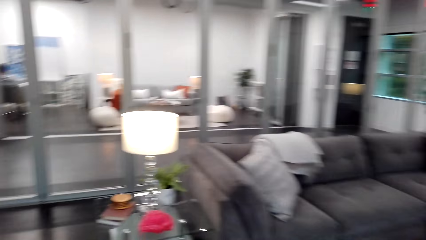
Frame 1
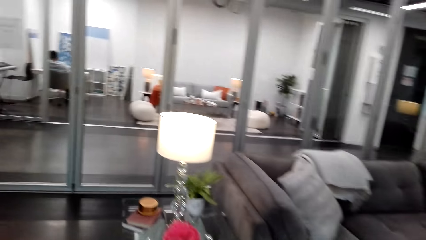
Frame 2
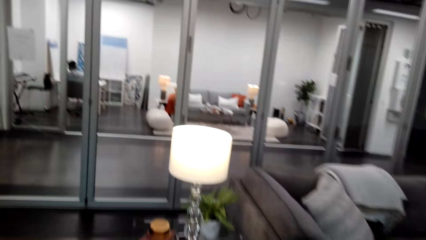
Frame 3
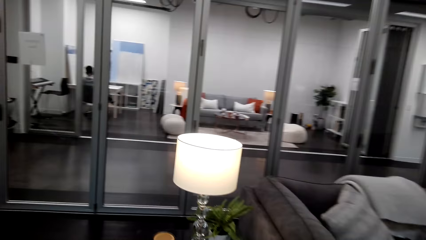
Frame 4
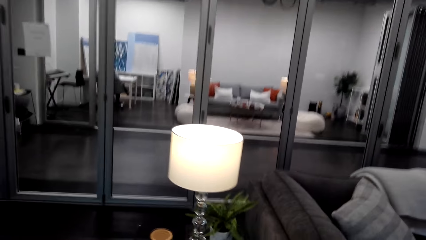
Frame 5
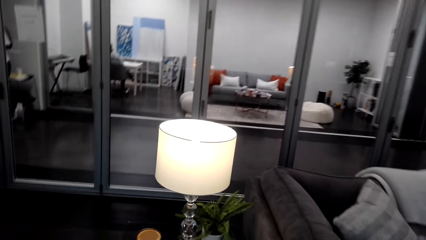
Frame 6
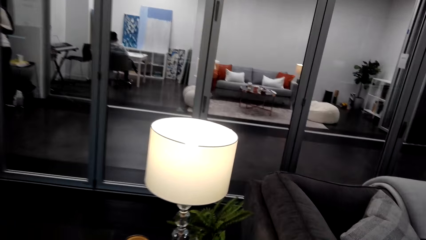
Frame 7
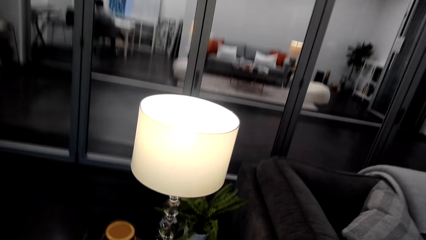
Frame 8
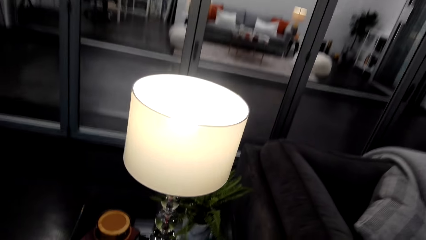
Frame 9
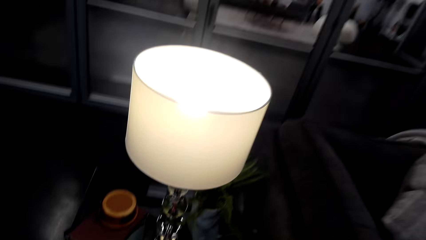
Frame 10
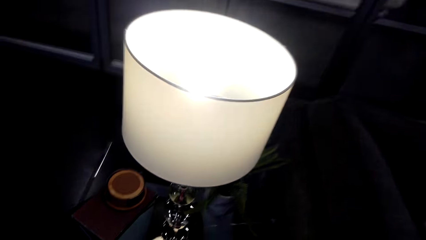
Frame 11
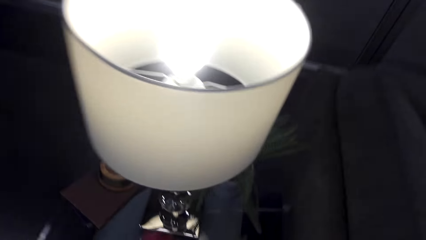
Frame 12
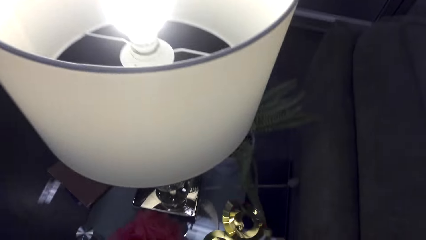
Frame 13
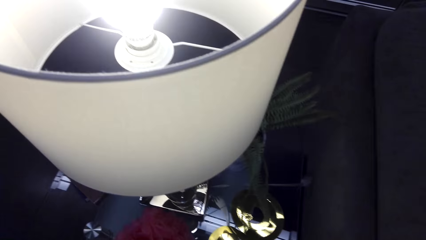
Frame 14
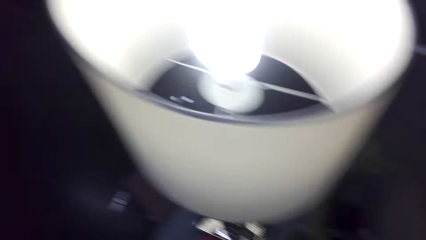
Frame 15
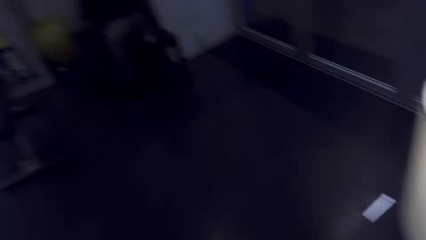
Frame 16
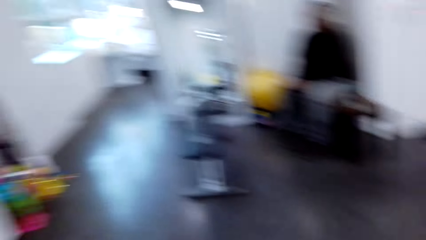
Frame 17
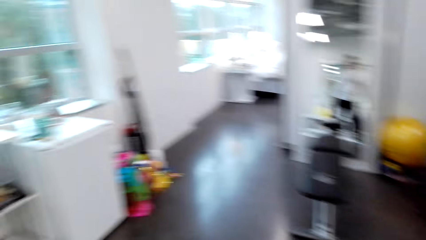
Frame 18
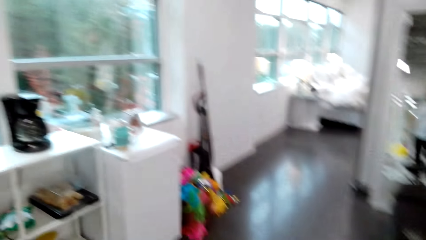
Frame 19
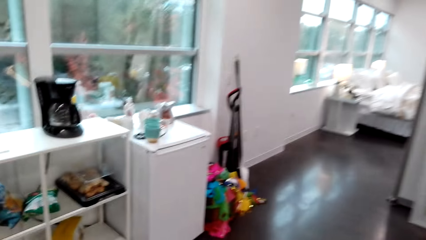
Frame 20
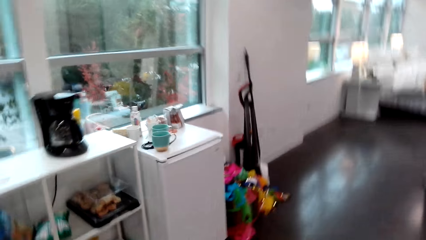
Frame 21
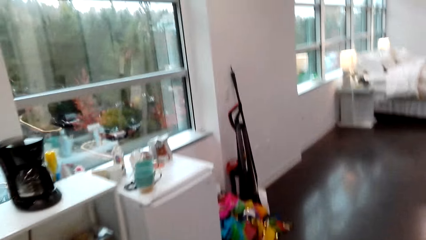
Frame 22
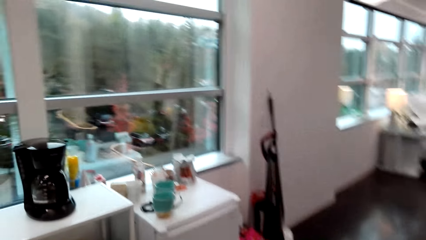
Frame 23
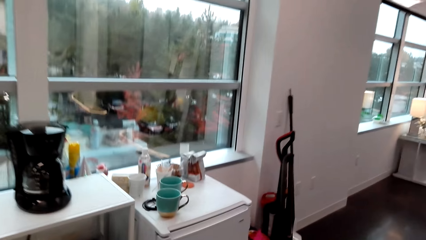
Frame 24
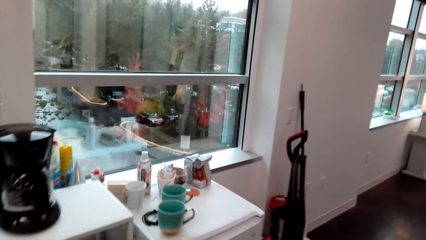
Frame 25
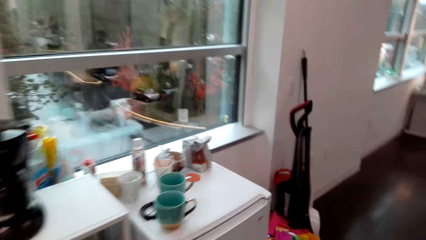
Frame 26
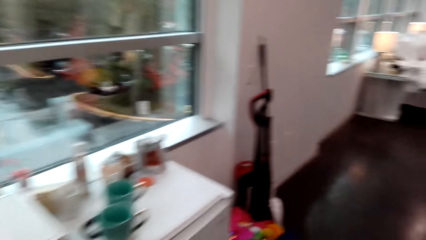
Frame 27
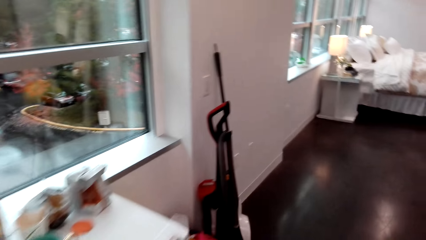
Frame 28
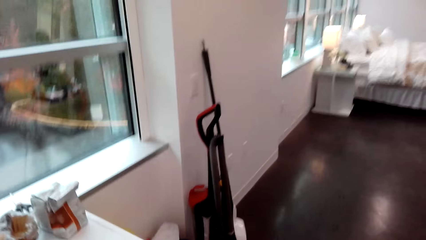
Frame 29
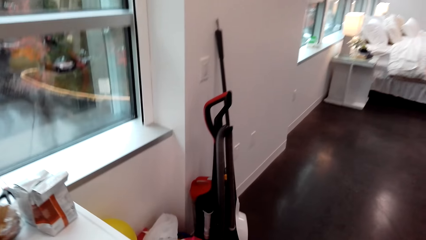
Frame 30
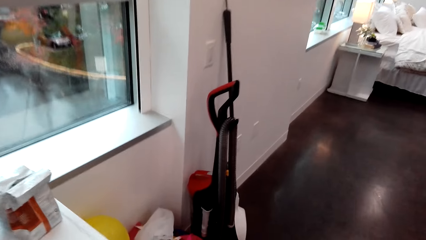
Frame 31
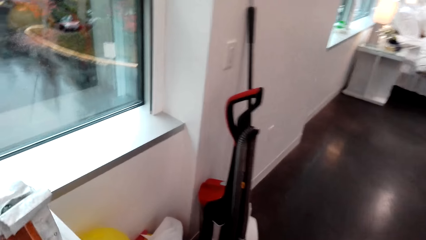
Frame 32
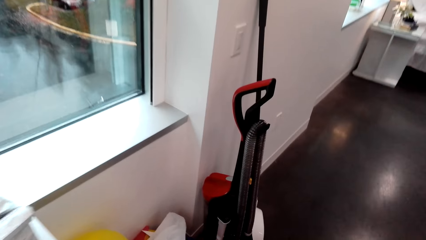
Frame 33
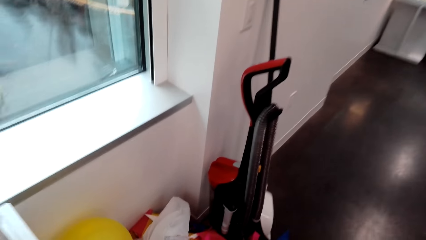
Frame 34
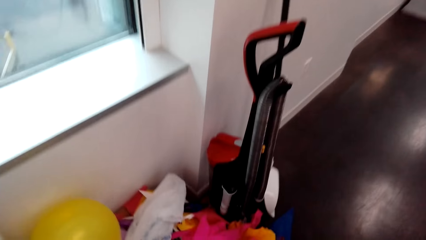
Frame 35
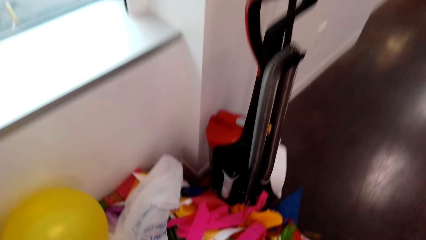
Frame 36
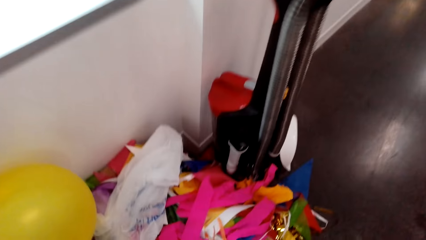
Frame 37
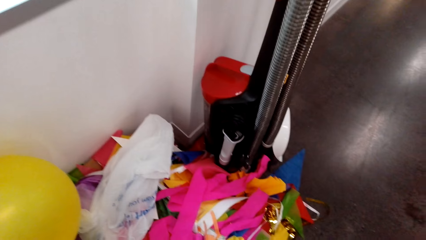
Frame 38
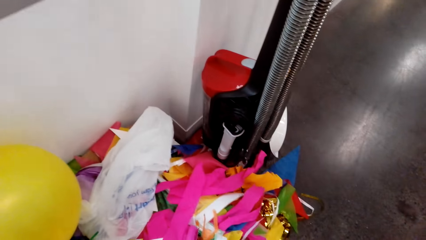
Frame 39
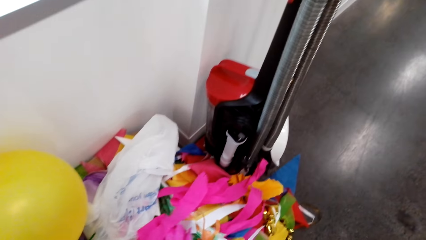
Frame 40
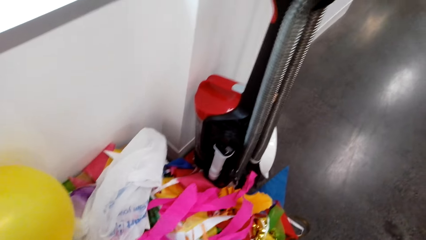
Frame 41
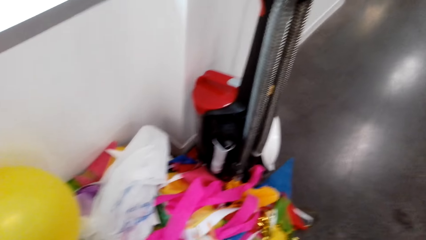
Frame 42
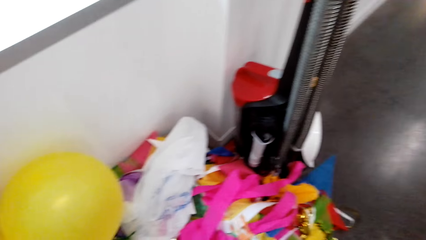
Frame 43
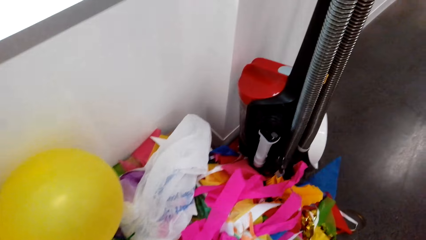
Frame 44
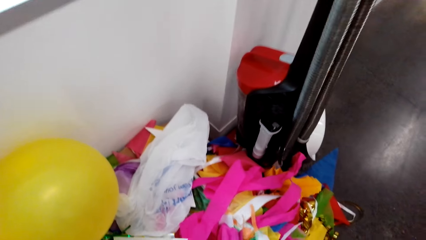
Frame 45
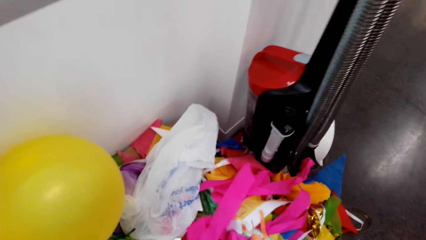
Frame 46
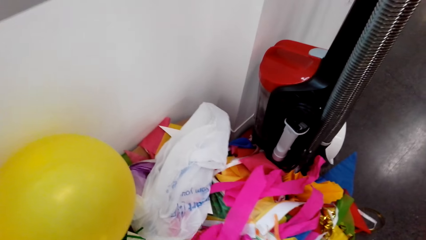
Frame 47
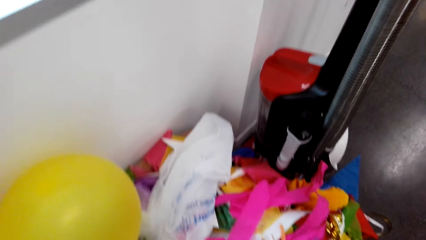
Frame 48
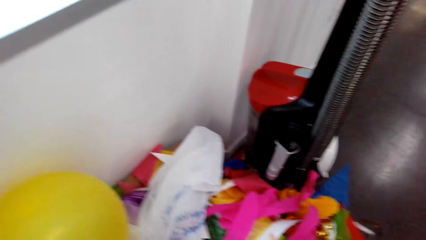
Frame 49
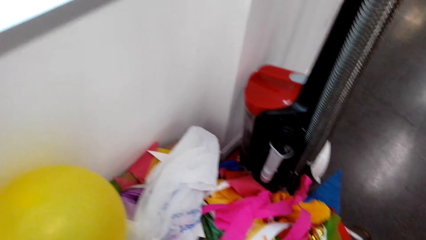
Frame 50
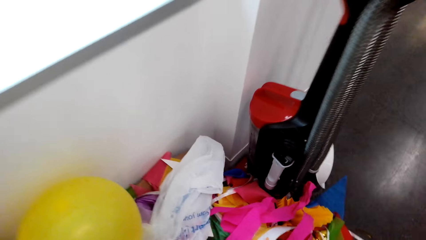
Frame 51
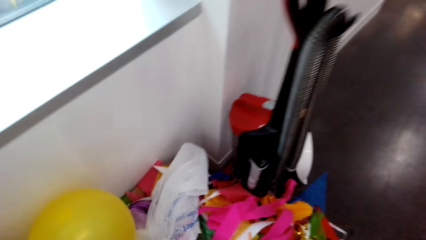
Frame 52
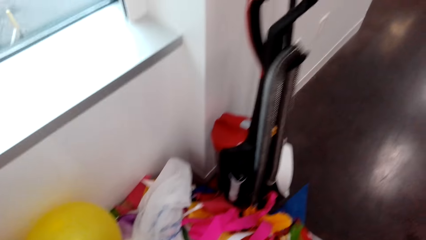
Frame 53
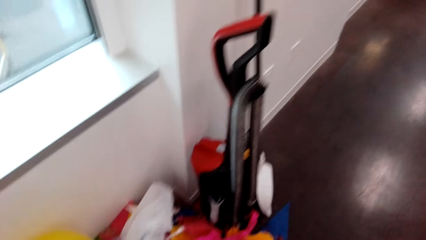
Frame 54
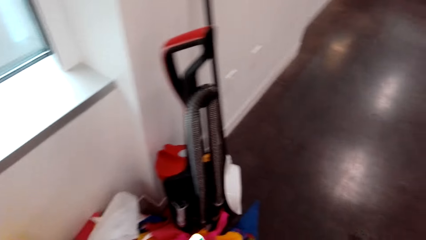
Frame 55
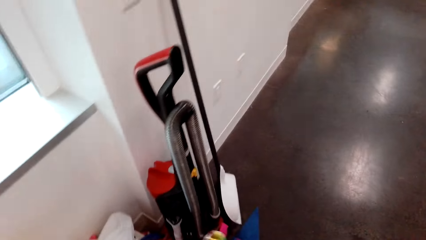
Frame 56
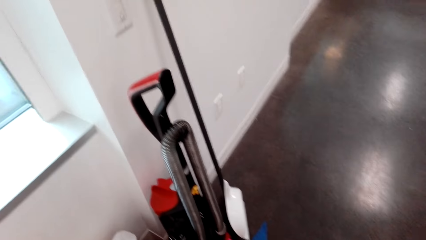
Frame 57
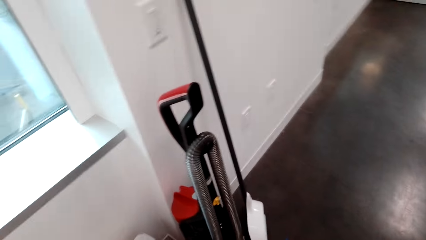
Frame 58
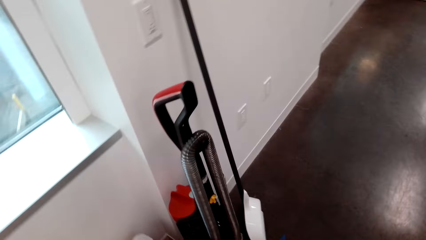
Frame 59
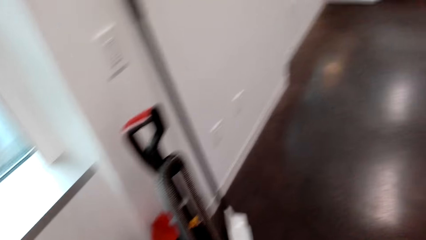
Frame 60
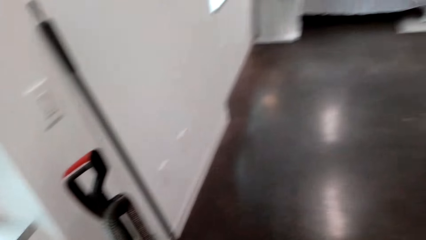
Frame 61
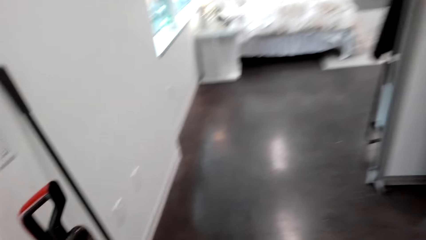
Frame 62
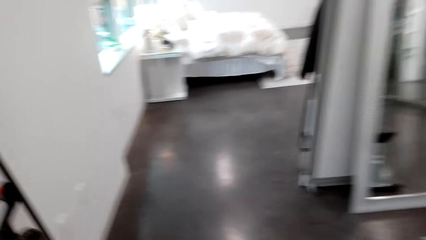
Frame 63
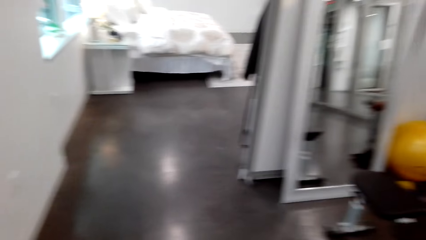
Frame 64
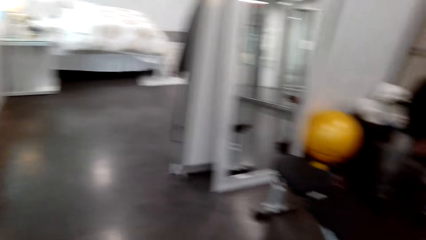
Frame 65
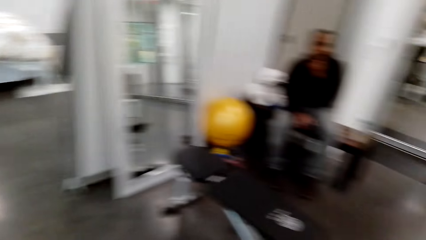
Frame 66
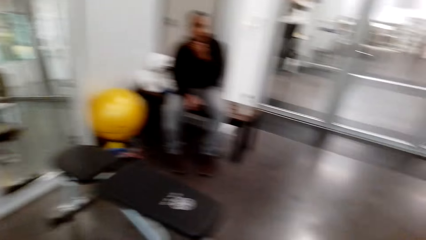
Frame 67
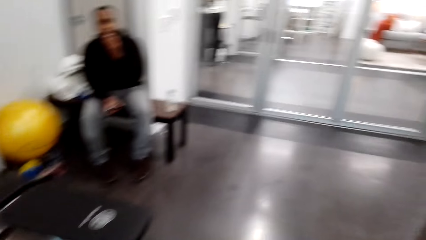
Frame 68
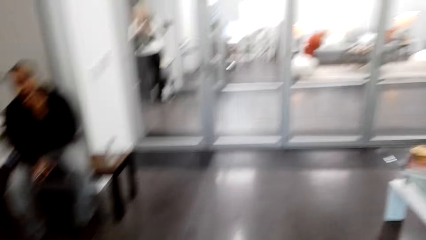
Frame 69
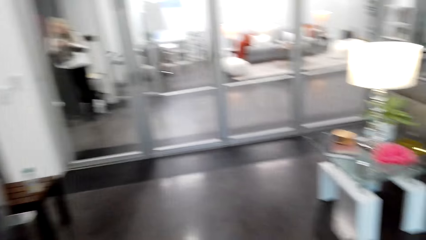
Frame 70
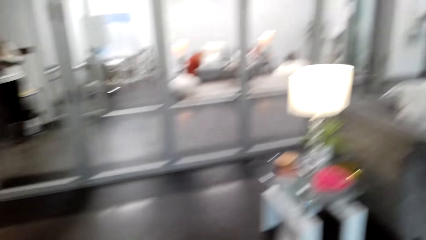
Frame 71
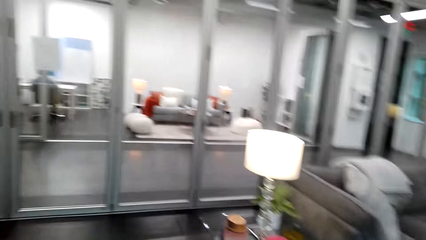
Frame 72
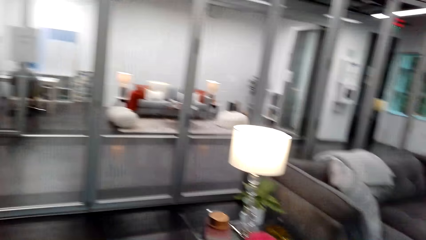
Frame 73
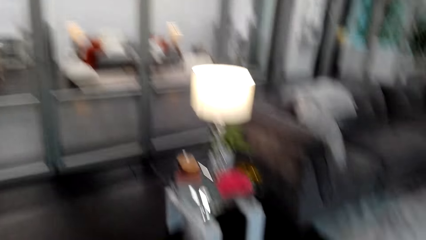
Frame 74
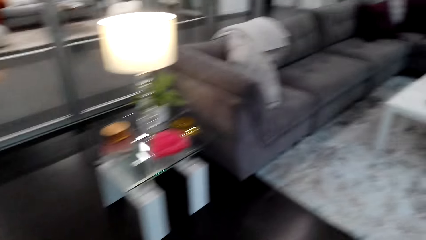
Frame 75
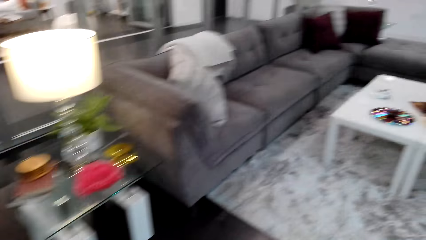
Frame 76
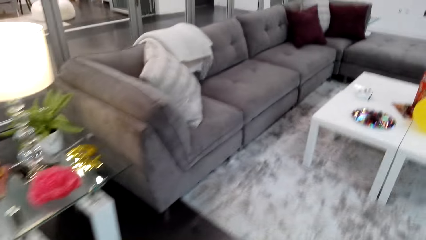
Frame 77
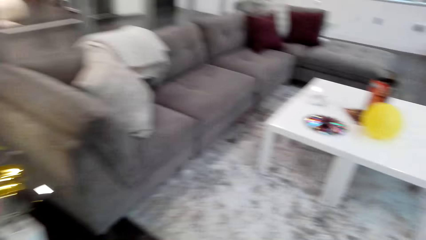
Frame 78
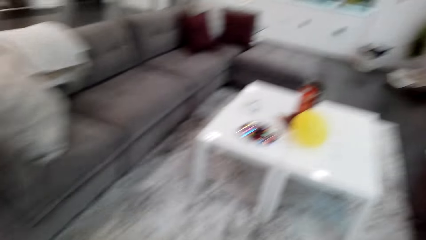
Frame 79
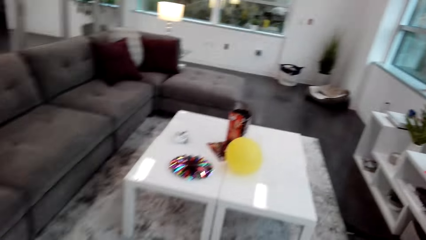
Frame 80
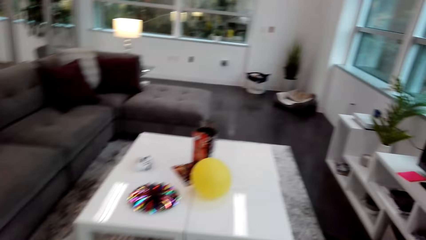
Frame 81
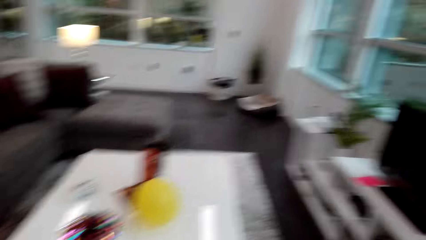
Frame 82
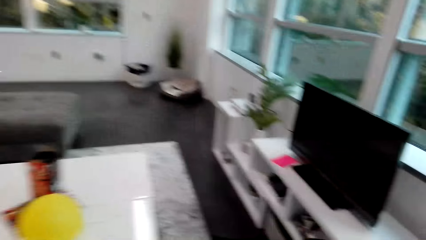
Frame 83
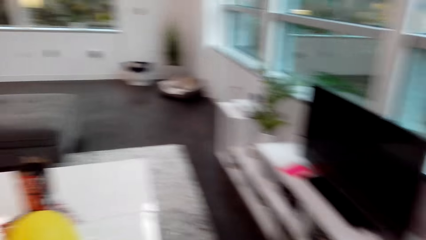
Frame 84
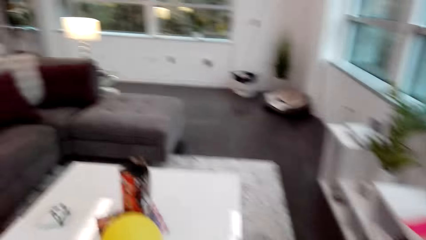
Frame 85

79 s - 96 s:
The camera wearer walks around the room. They put the paper craft on a table. They walk around the room. They pick up something.
